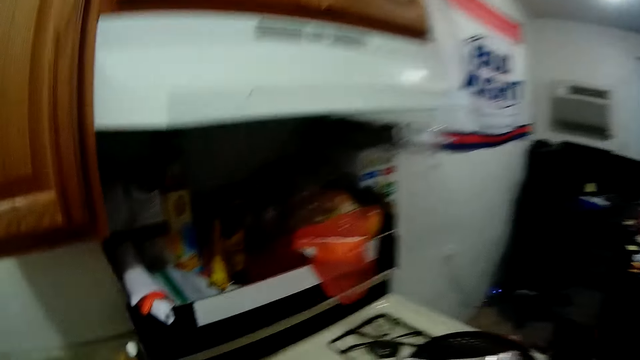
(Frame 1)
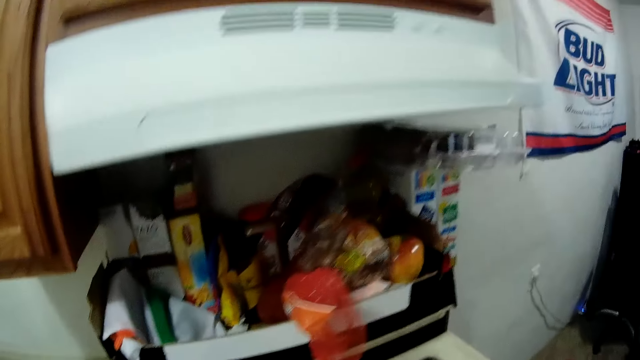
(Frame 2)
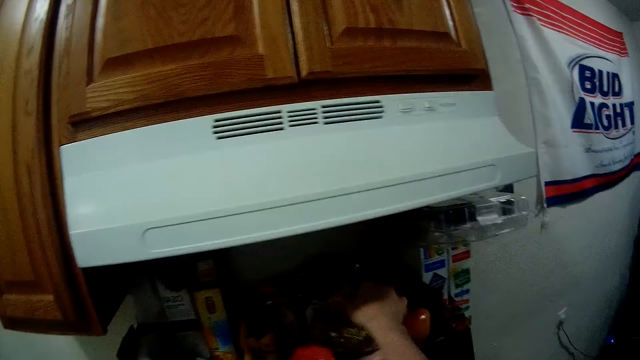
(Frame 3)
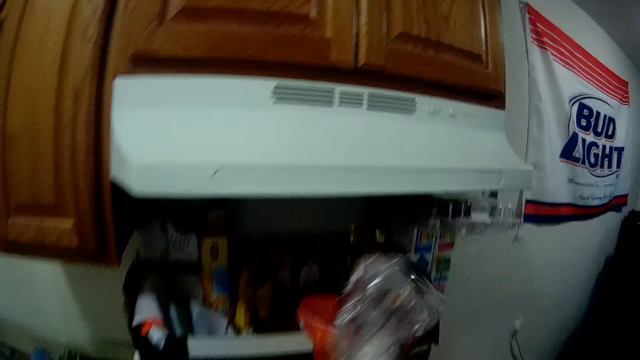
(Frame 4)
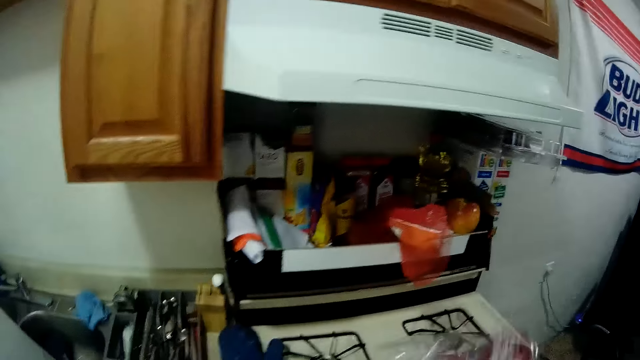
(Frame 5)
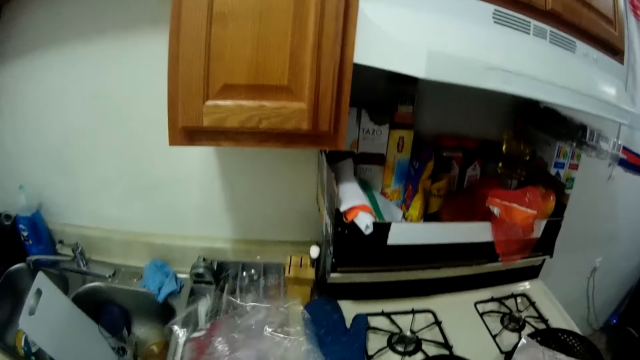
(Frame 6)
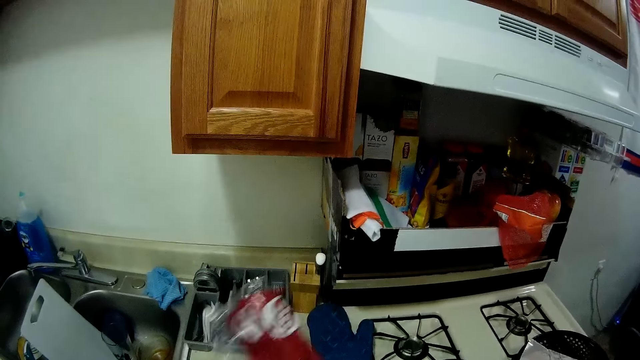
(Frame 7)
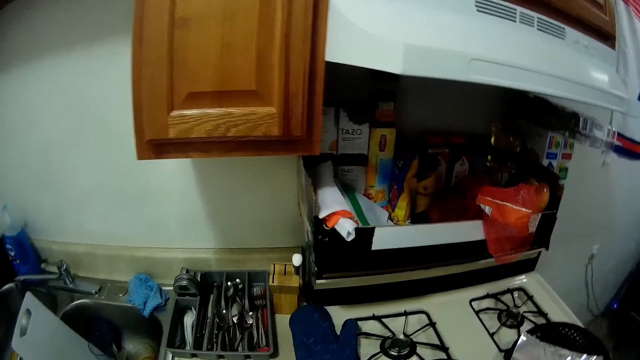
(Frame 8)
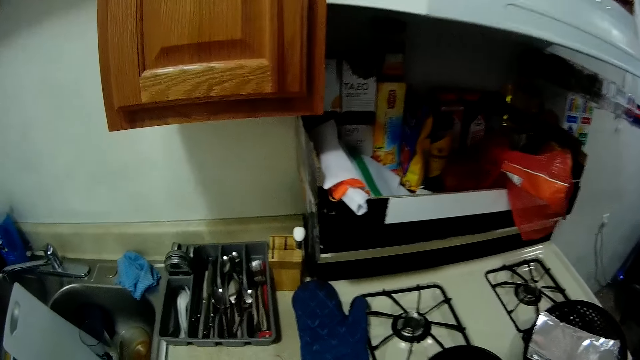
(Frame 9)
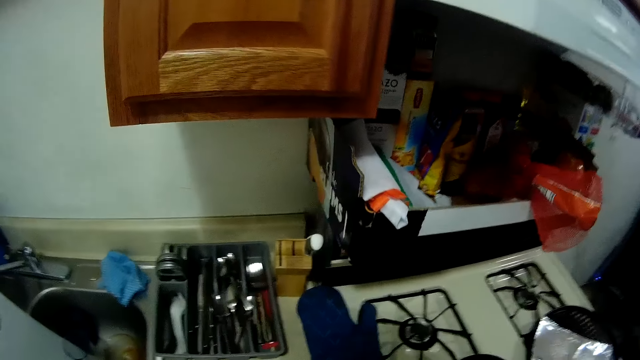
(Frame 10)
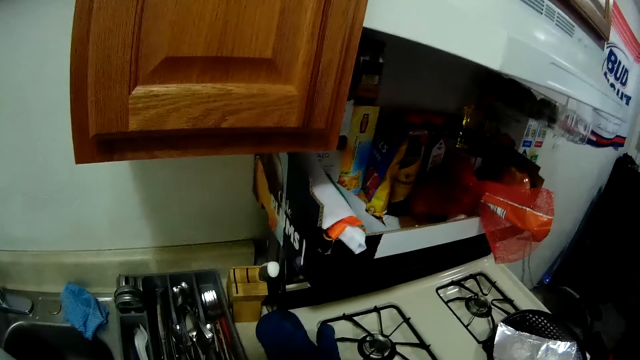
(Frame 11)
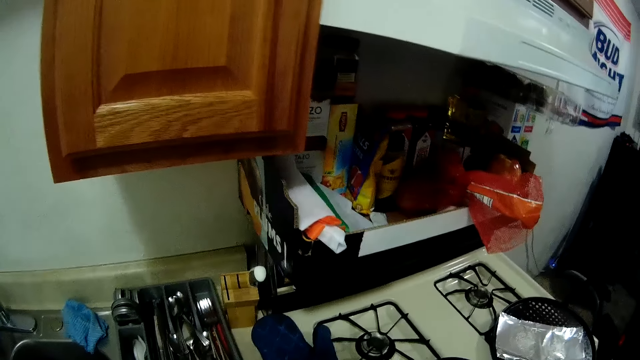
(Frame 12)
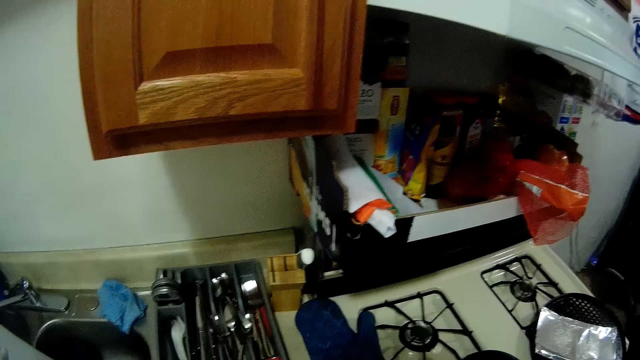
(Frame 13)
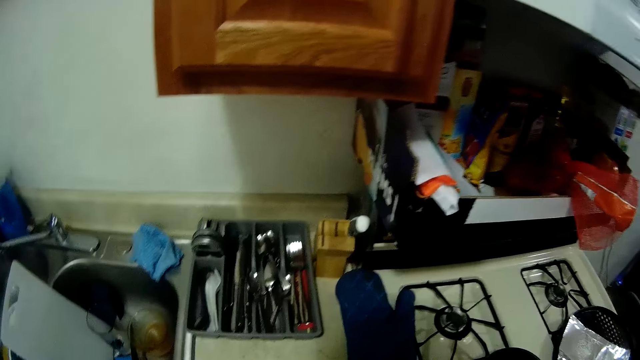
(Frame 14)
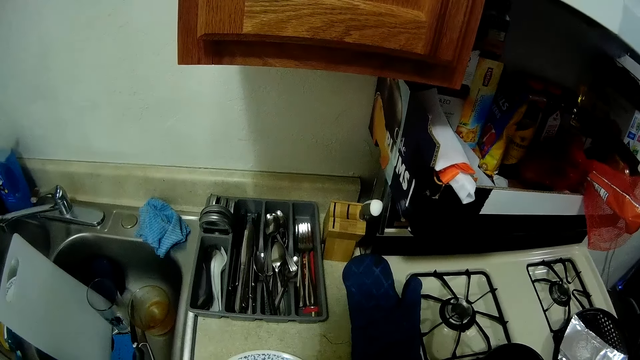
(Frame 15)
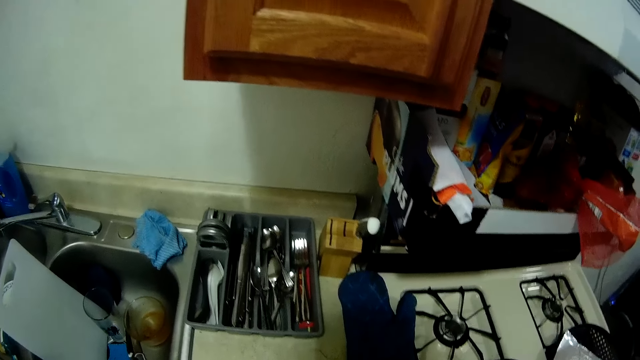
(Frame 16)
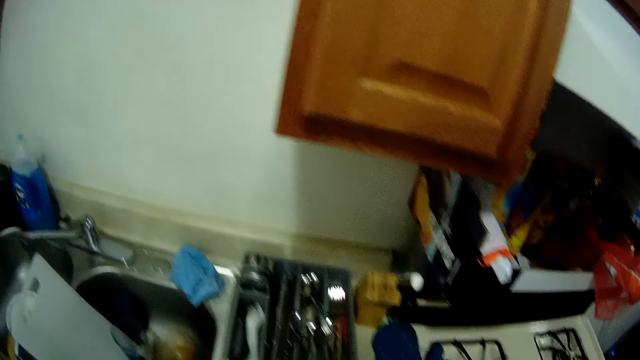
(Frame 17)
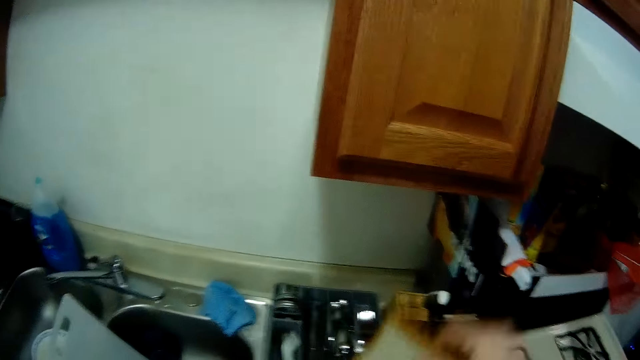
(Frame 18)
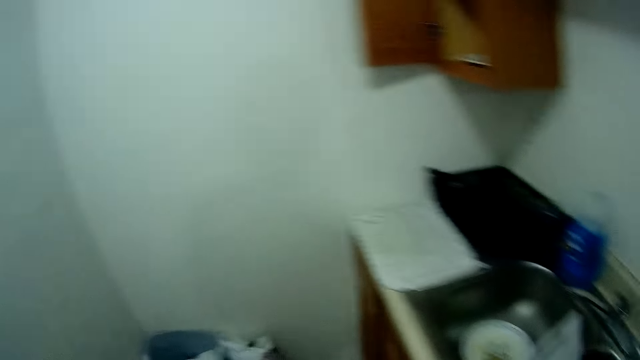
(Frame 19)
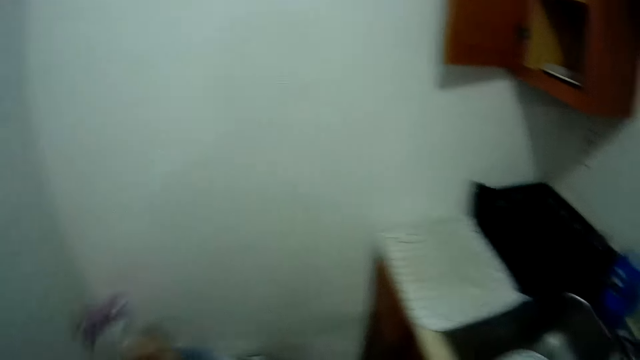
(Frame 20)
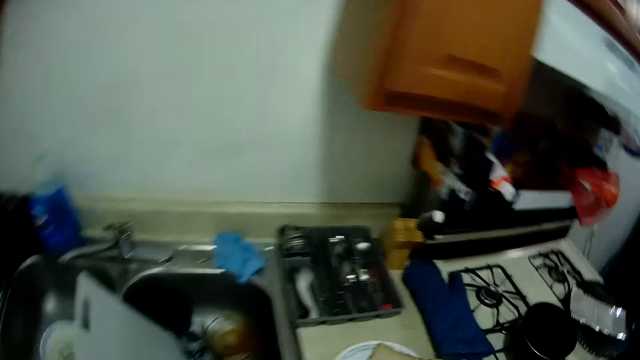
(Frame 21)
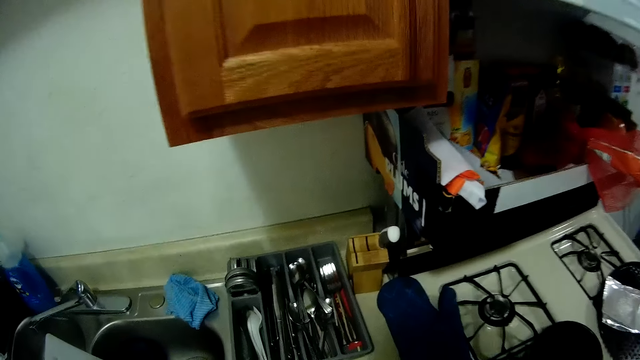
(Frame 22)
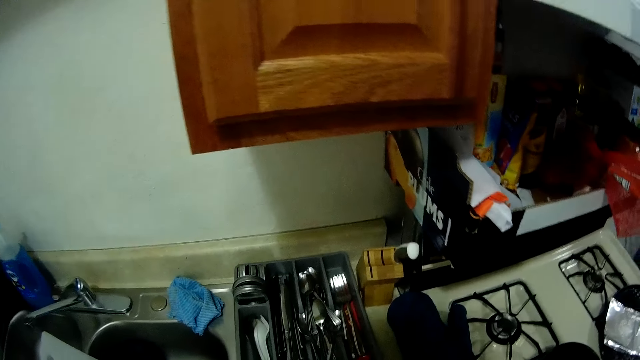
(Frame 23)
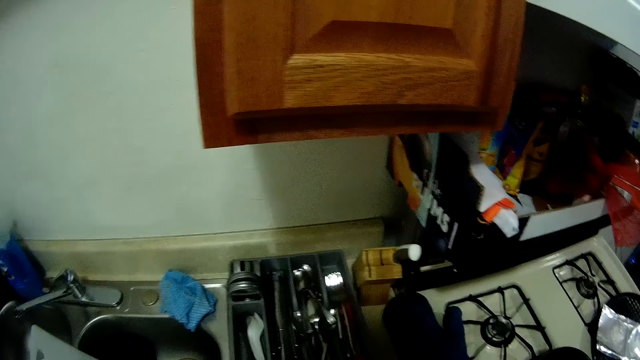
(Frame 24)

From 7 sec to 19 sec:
The camera wearer picks up a plastic bag of sliced bread from another cupboard with her right hand. She opens the bread paper. She places a slice of bread onto the plate. She removes the bread. She throws the empty plastic bag into a bin. She looks around the kitchen.

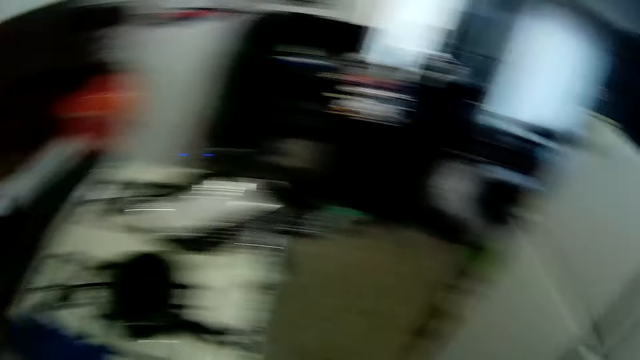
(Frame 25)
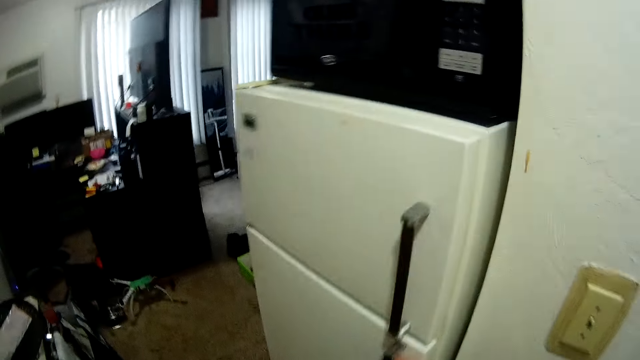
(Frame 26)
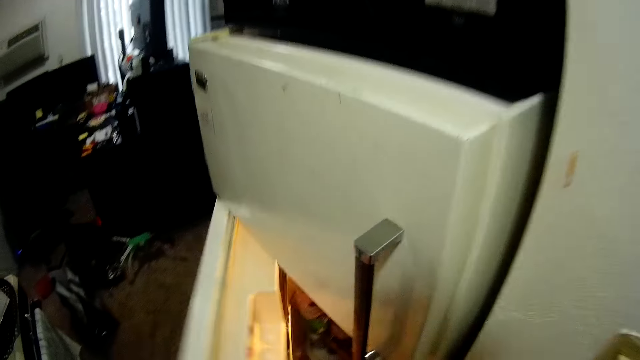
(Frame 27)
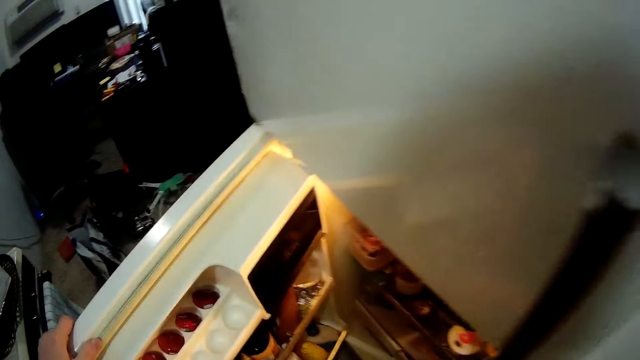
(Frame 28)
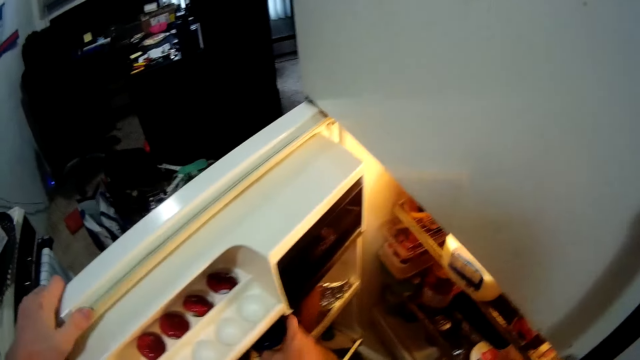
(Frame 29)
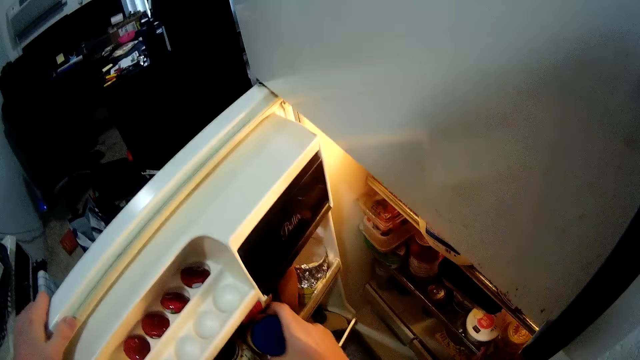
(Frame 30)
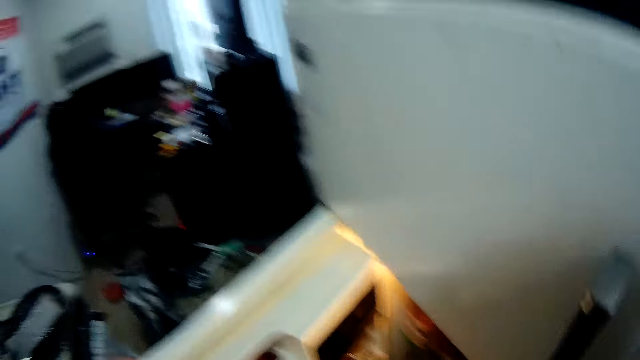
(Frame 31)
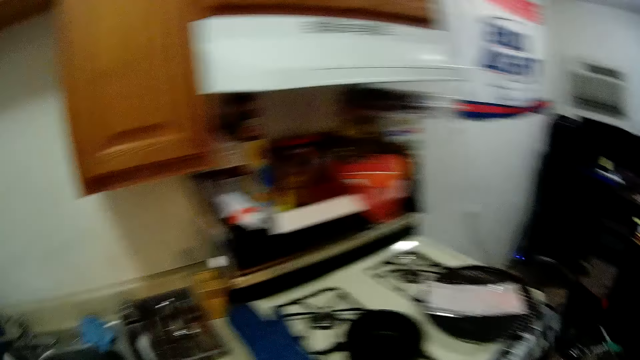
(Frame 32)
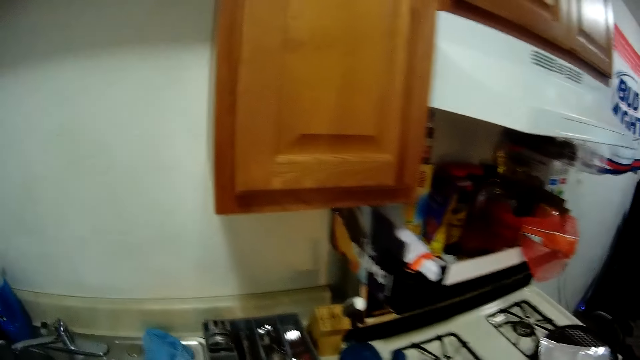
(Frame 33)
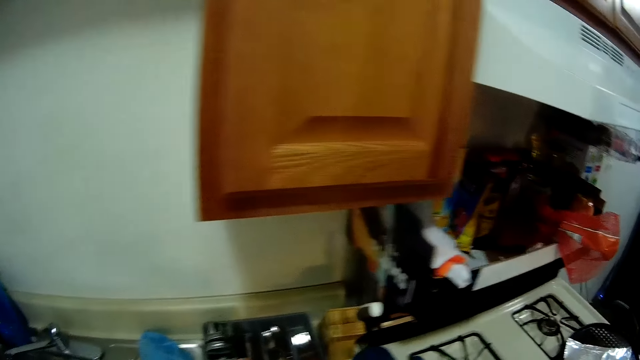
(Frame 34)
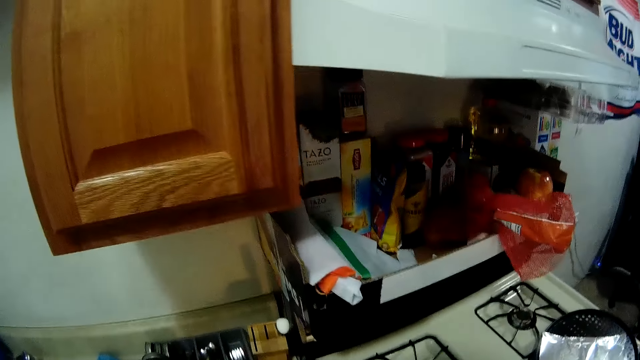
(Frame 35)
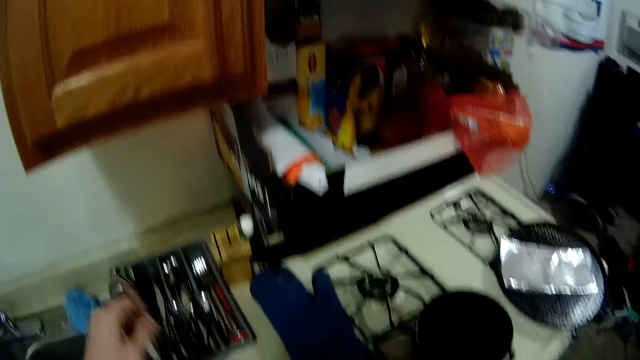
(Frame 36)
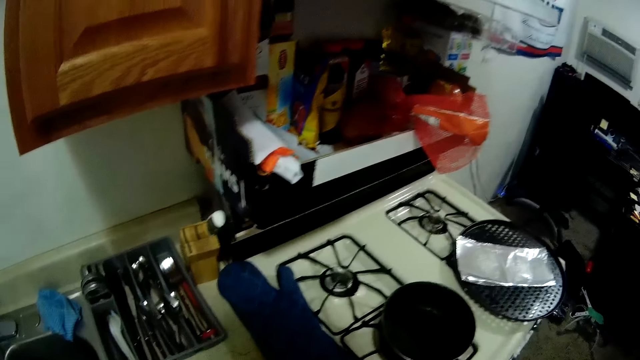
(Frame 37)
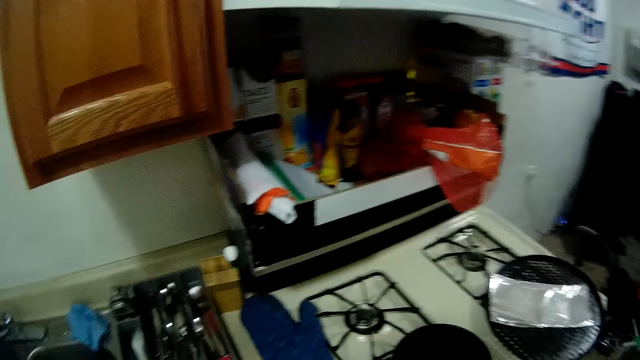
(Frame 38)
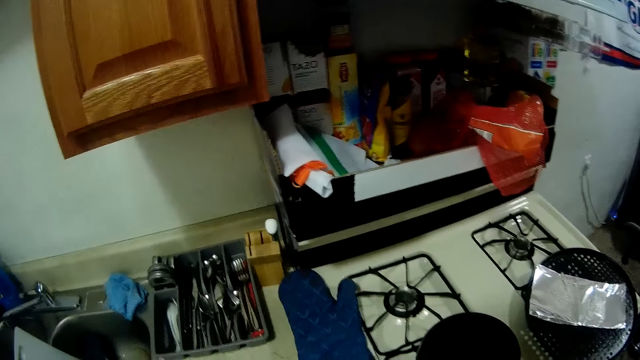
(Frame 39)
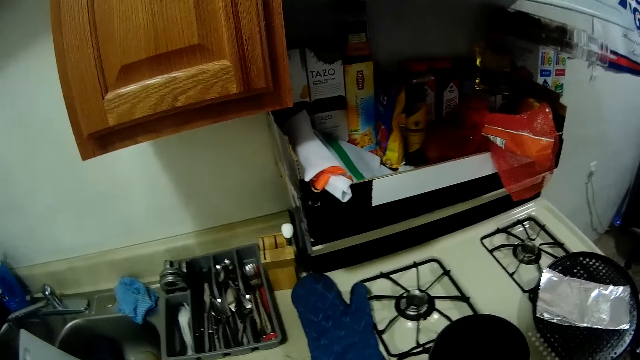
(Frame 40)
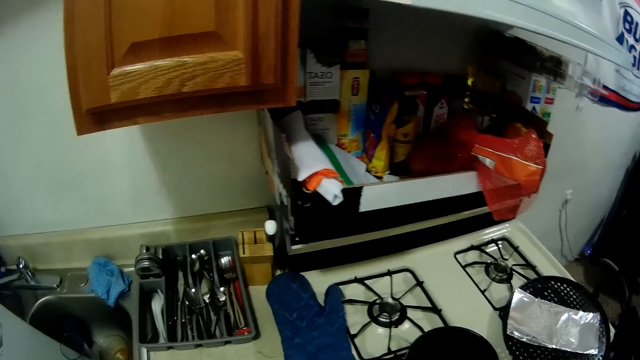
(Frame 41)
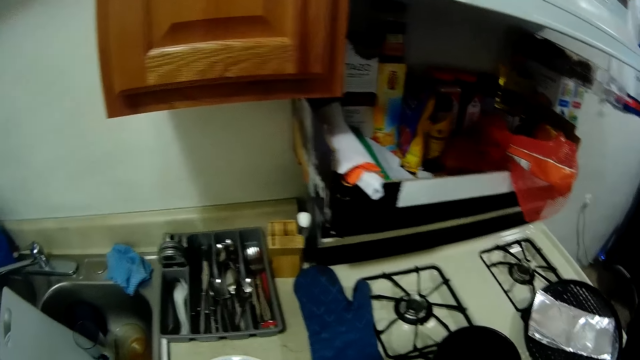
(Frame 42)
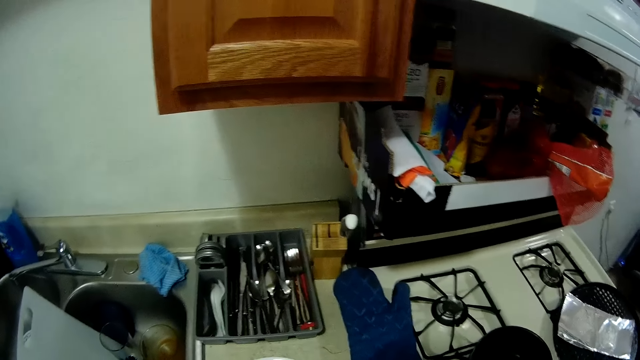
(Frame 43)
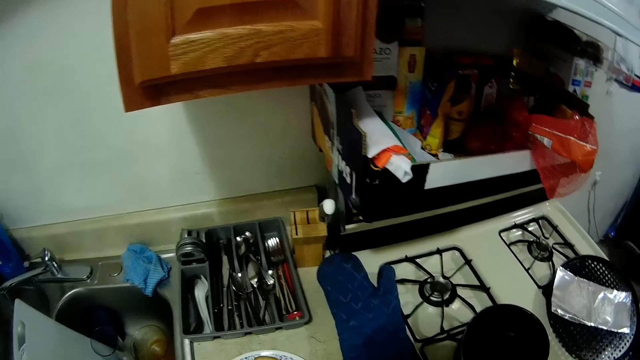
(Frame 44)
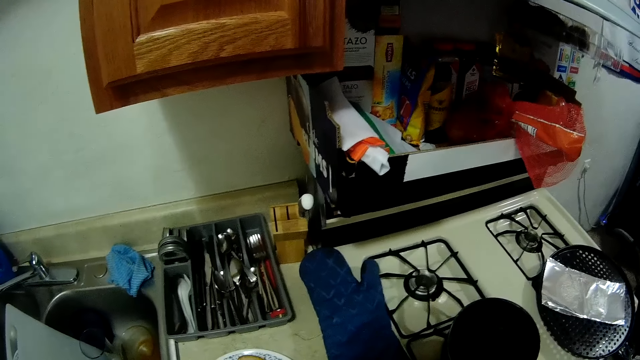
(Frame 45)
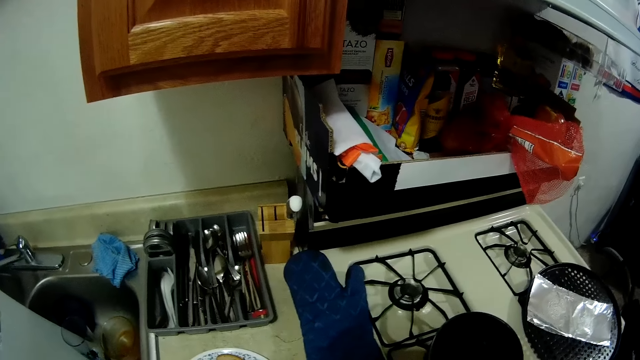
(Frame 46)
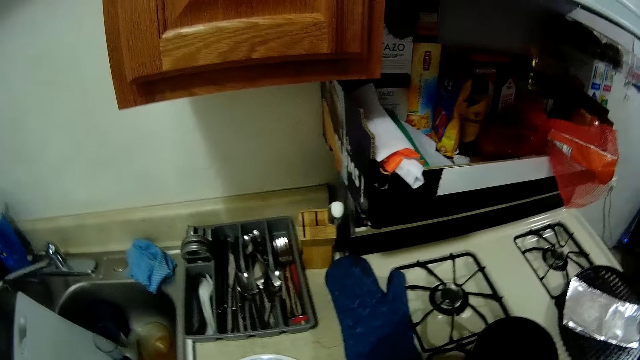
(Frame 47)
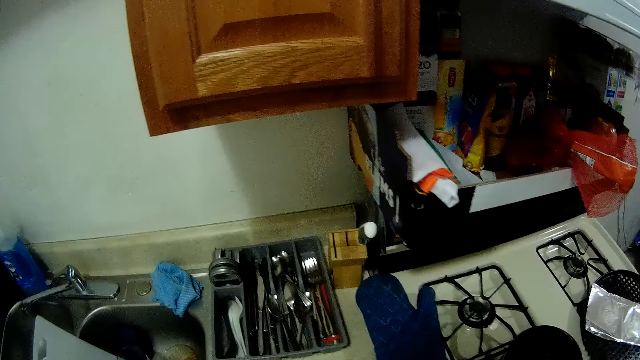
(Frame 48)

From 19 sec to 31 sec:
The camera wearer opens a fridge with her left hand. She picks up a jar of peanut butter from the fridge with her right hand. She looks around the kitchen. She picks up a knife or spoon from a tray with her left hand. She applies the butter on the bread.
